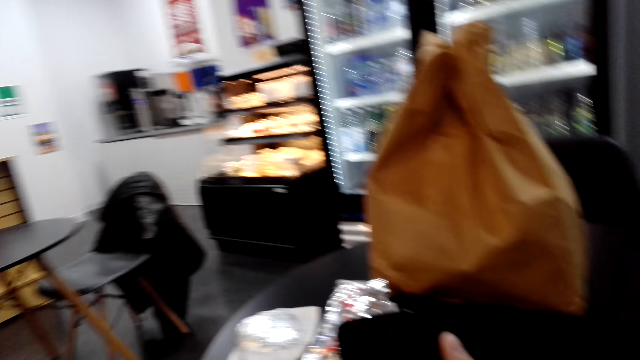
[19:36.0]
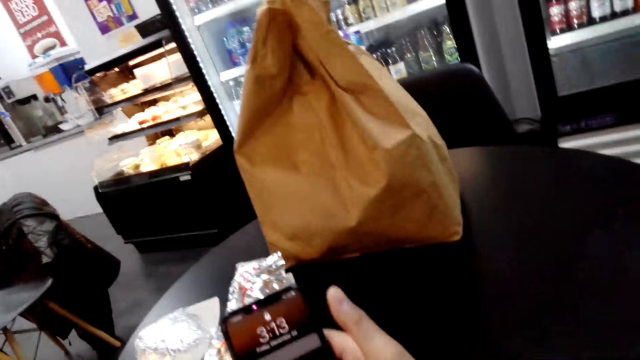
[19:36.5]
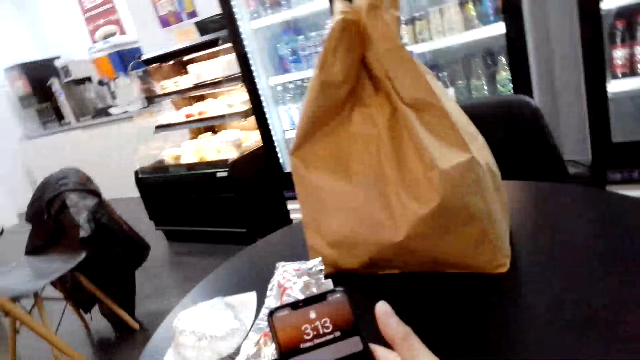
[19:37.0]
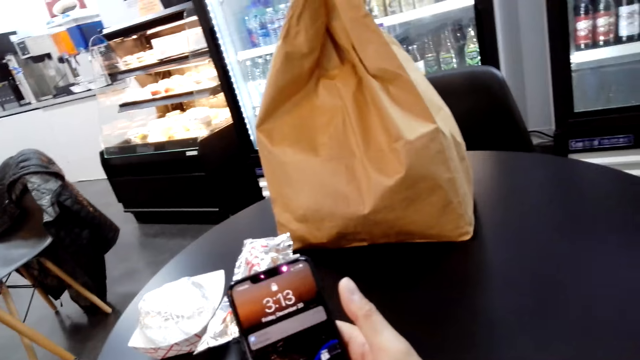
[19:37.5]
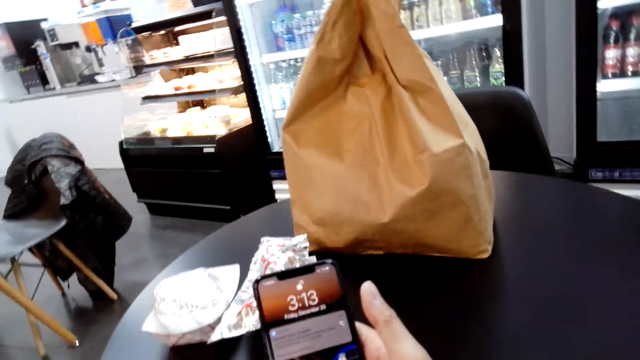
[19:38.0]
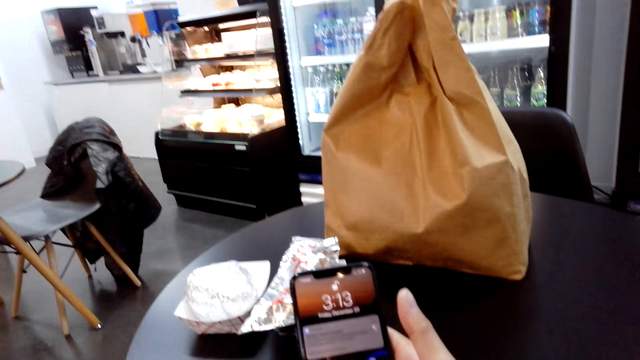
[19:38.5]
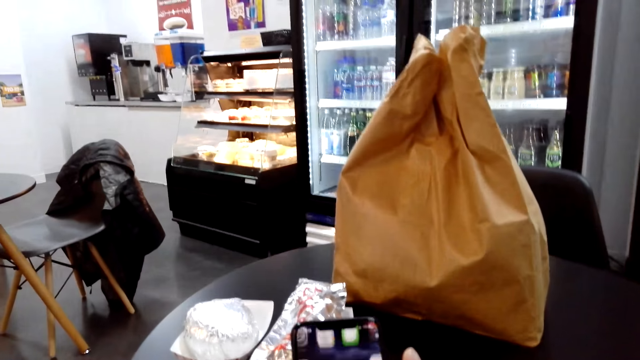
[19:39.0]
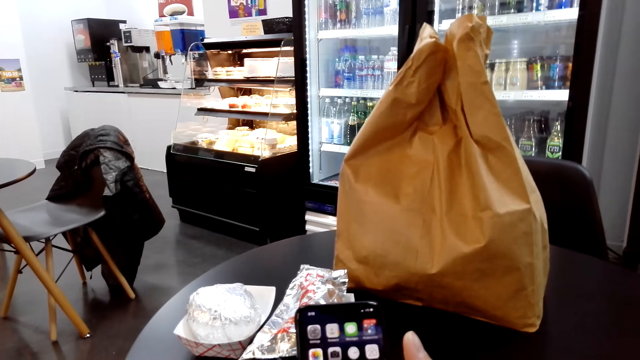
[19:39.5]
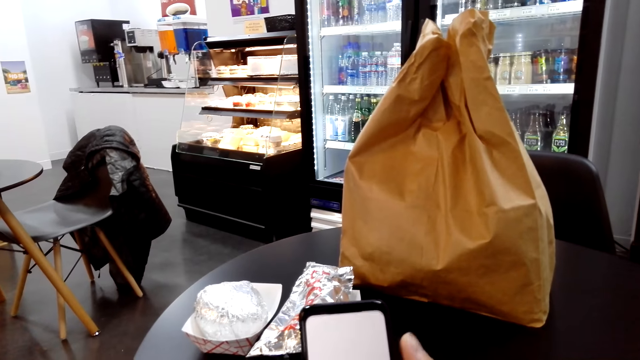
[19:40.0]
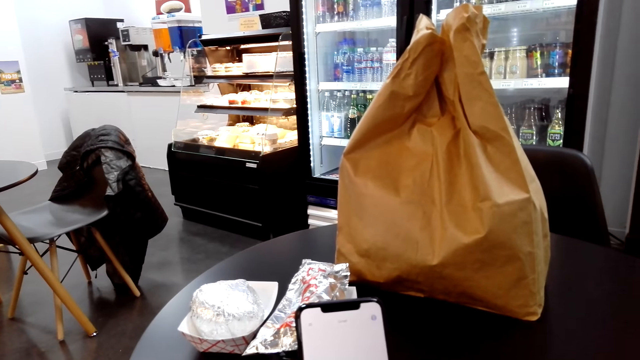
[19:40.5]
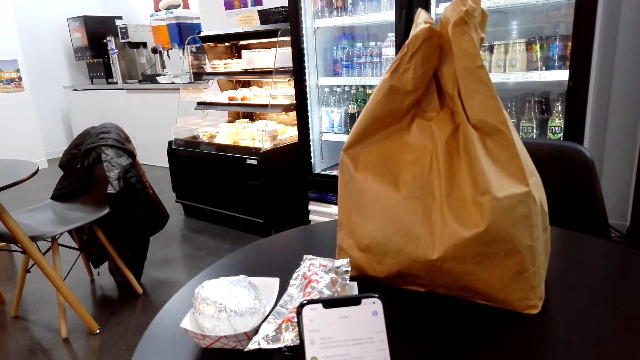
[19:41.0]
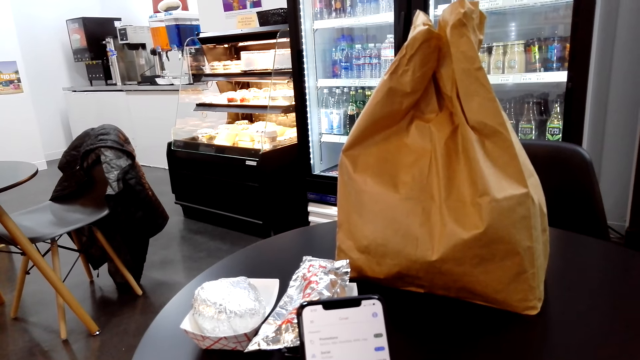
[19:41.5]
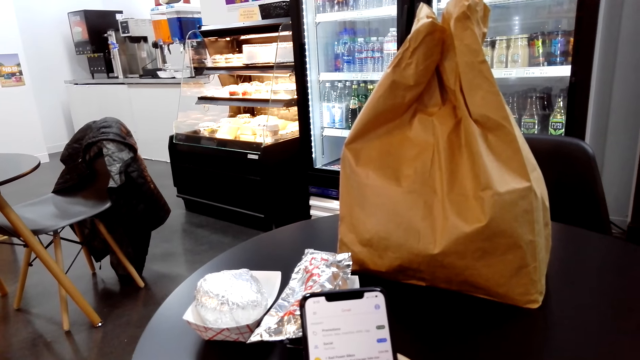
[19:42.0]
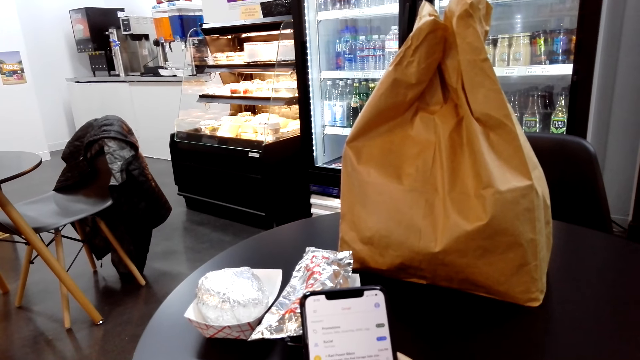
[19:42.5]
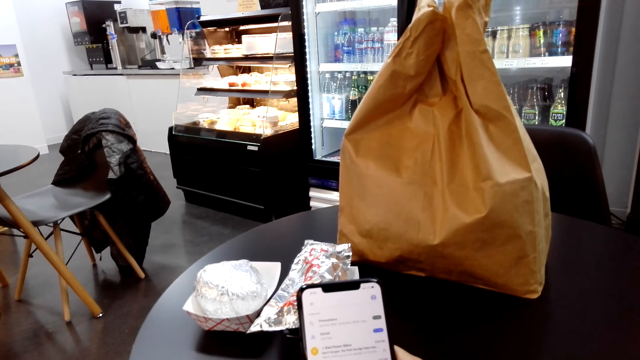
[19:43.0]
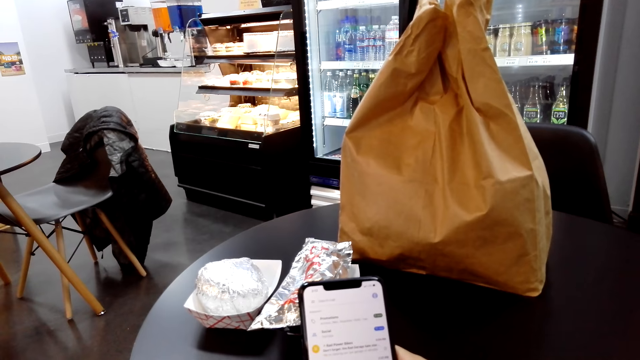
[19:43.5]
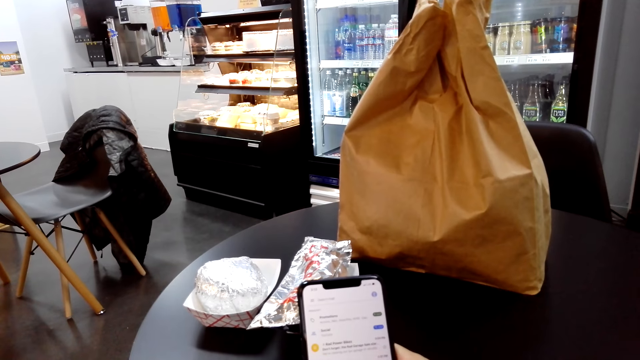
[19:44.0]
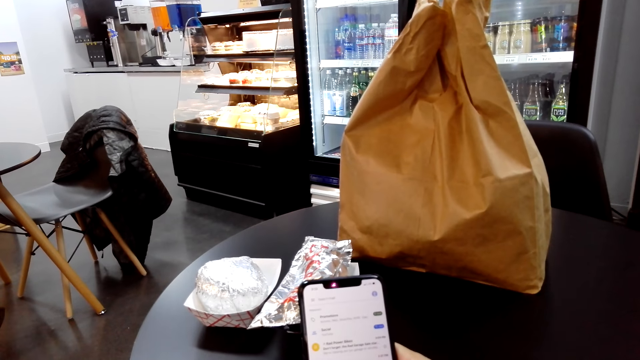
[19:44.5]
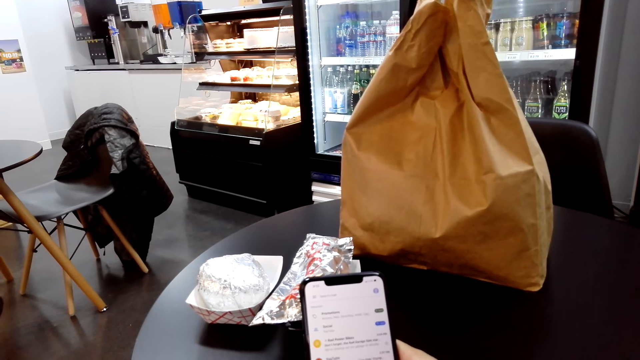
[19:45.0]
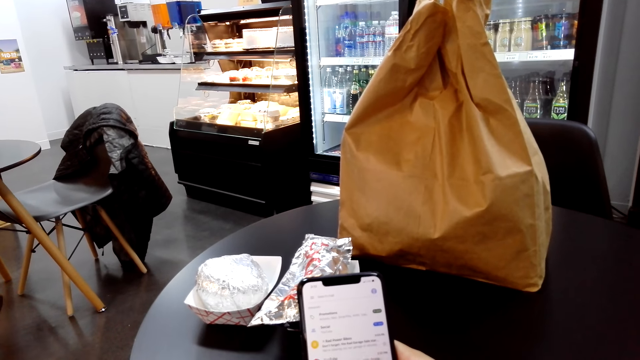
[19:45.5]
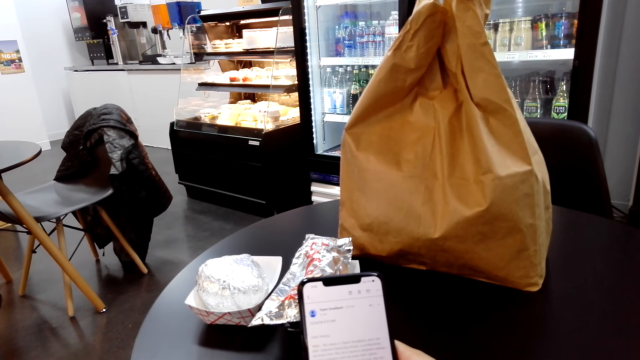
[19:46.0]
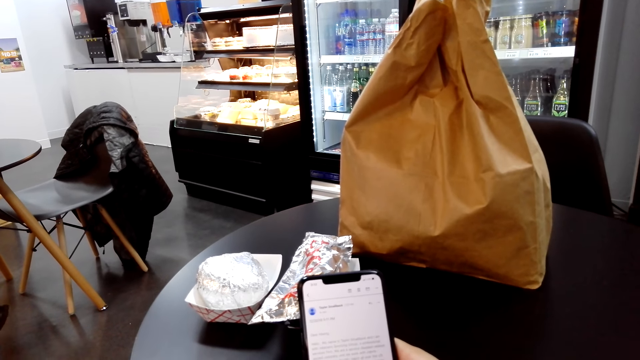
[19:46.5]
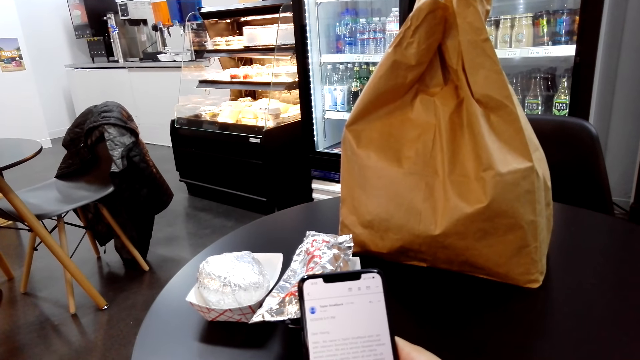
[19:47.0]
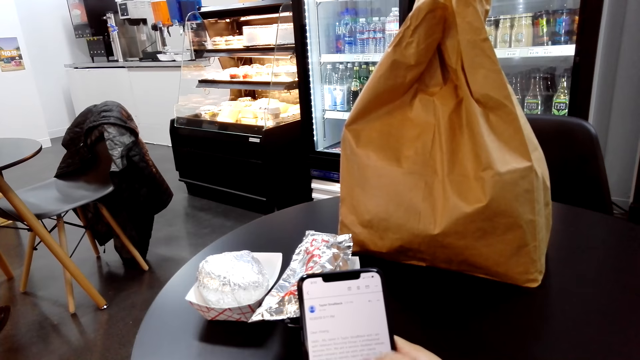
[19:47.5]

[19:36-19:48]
The camera wearer operates a phone.

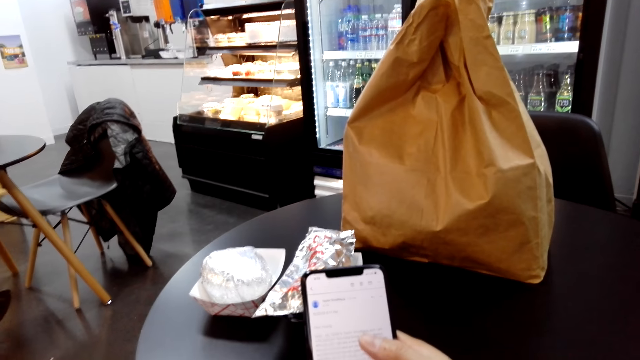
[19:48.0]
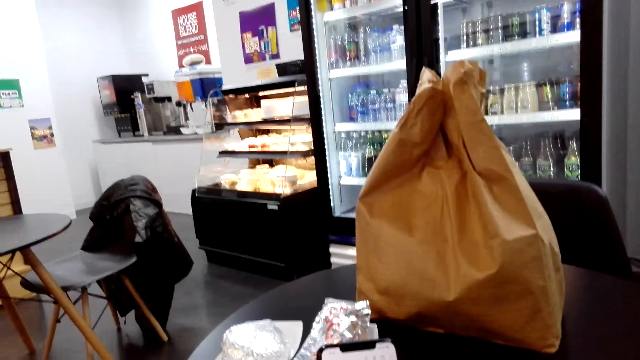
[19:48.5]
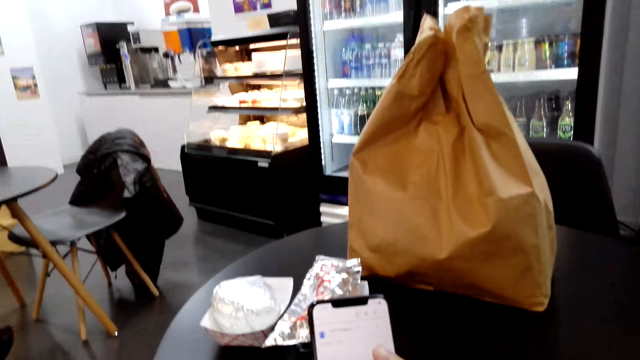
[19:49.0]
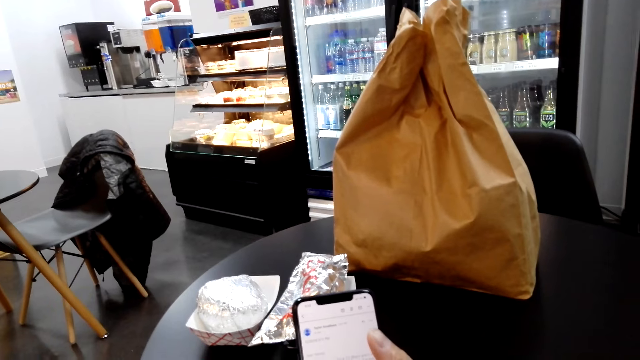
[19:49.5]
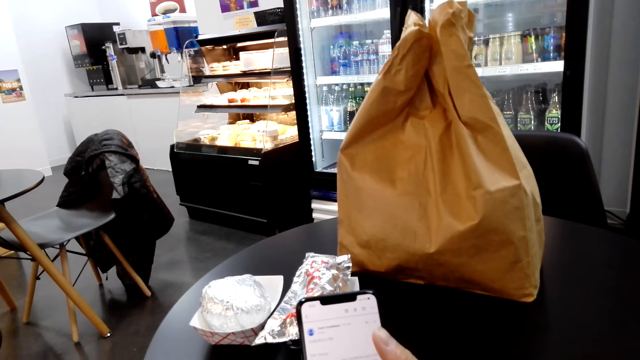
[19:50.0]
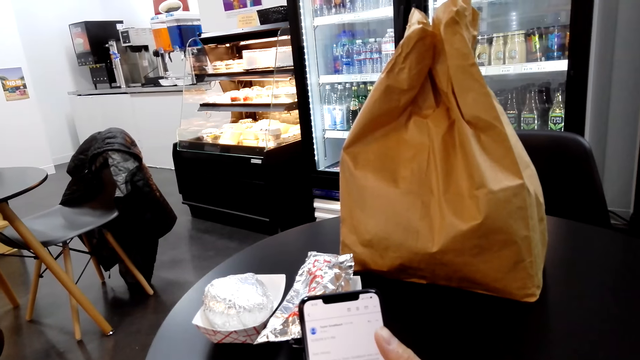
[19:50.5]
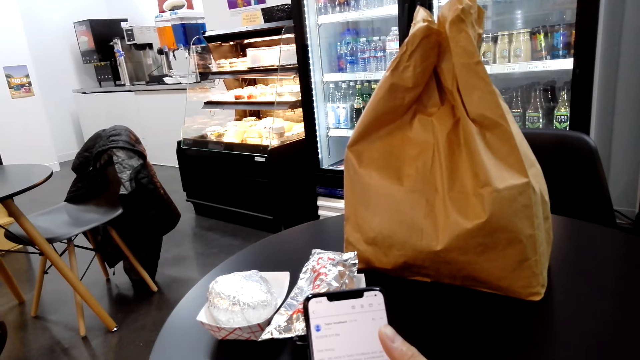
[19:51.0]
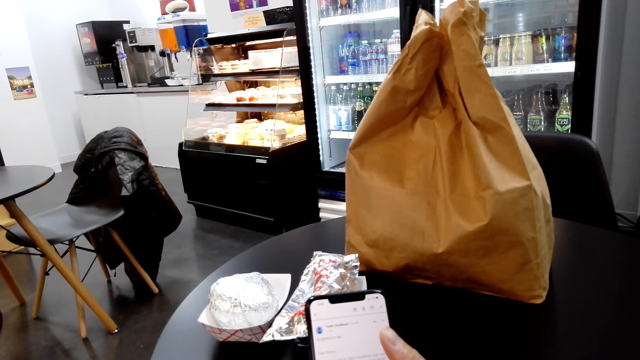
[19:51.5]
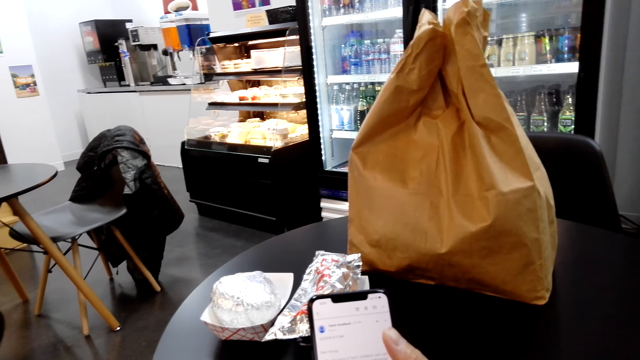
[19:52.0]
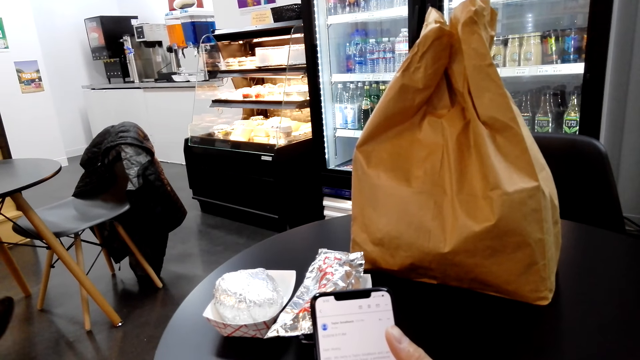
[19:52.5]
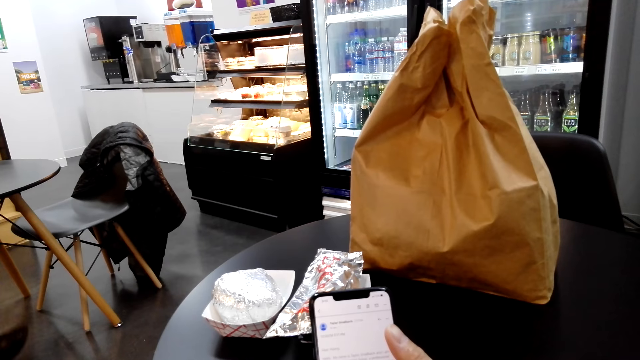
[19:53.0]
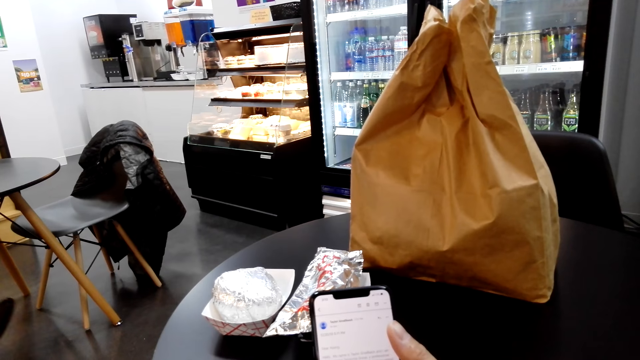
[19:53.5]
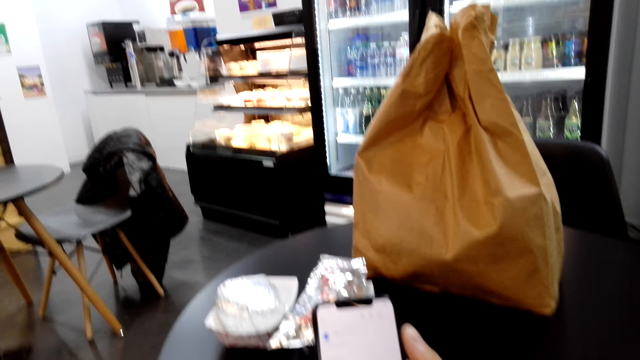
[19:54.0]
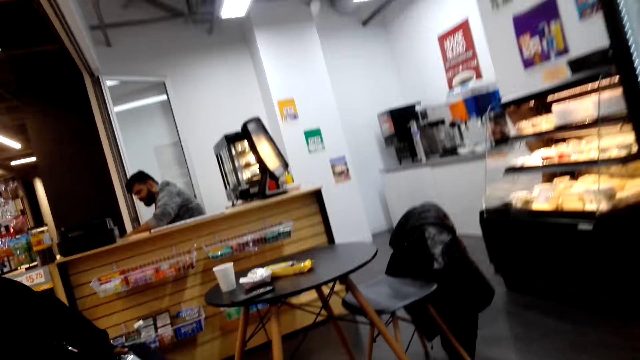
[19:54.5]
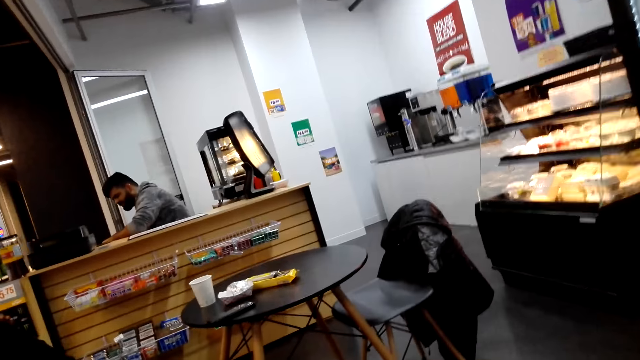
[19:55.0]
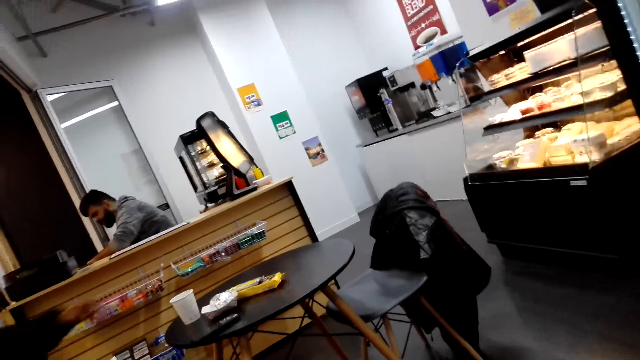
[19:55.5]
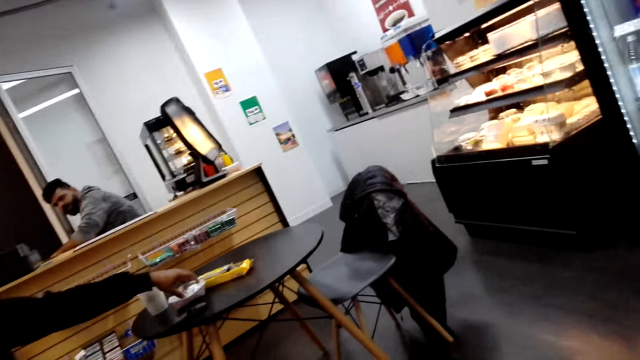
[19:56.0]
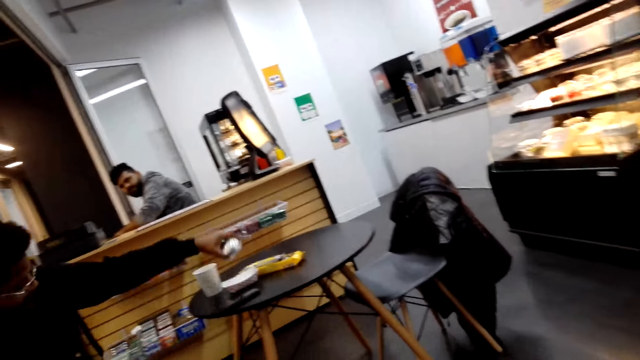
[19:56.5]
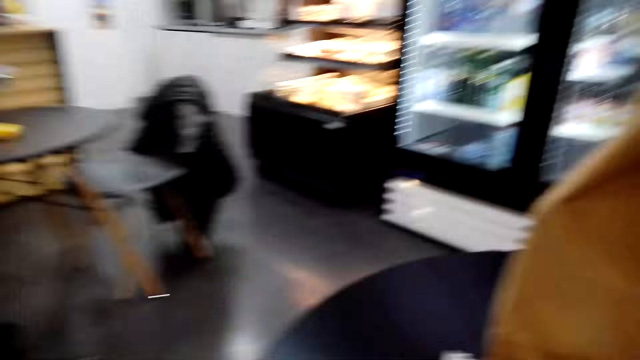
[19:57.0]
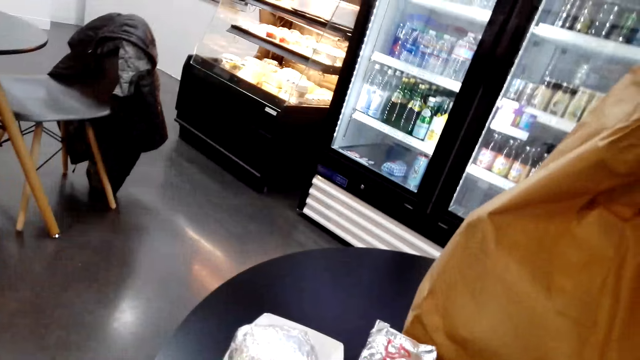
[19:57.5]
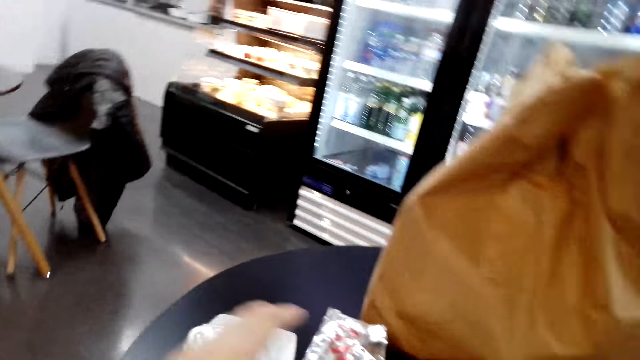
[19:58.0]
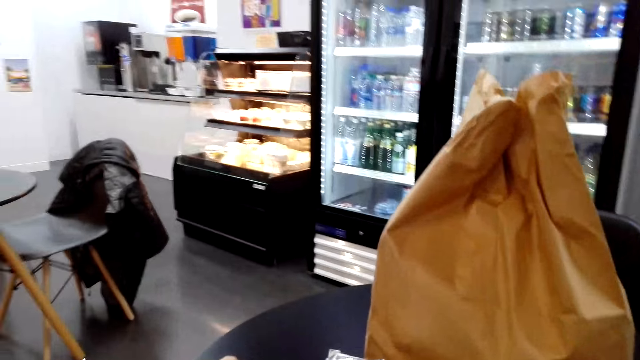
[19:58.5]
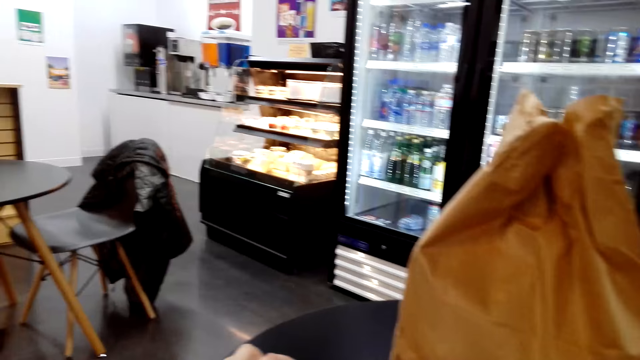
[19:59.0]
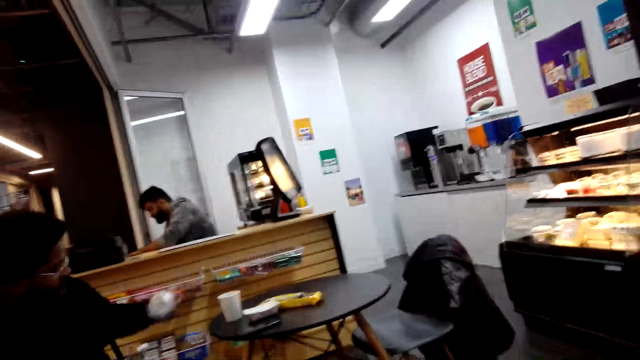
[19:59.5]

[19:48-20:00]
The camera wearer looks around. A man takes food from a bowl. The camera wearer picks up foil from the table. They look around.
